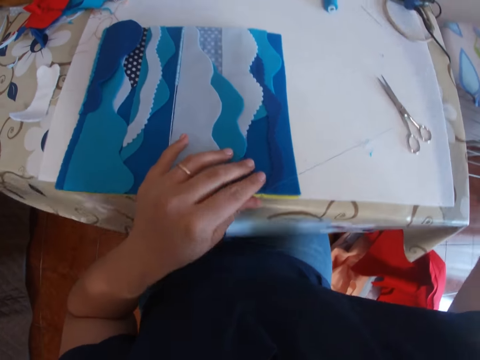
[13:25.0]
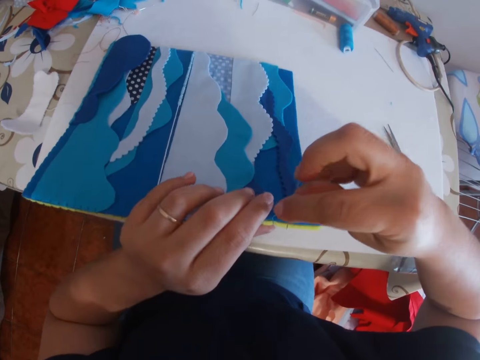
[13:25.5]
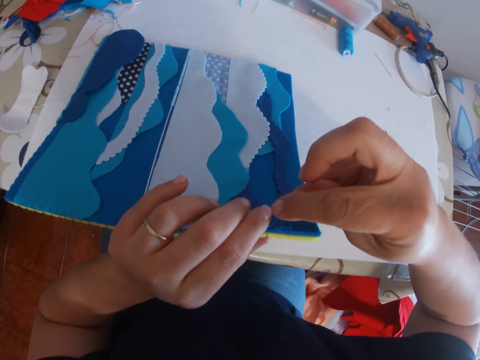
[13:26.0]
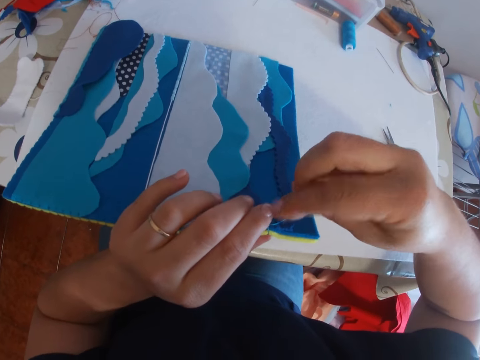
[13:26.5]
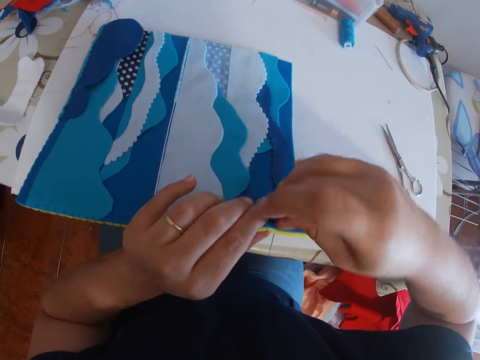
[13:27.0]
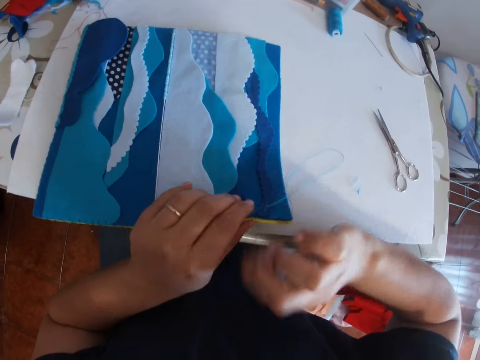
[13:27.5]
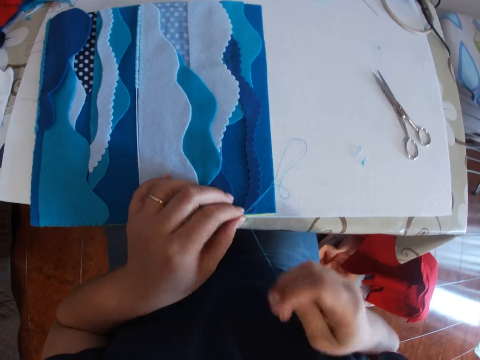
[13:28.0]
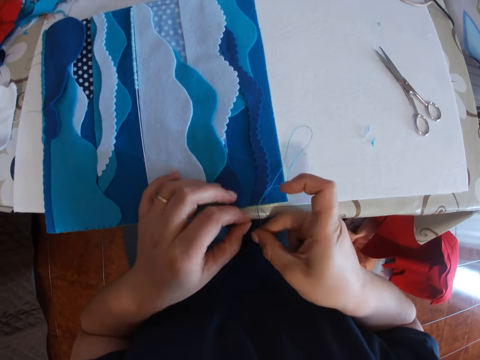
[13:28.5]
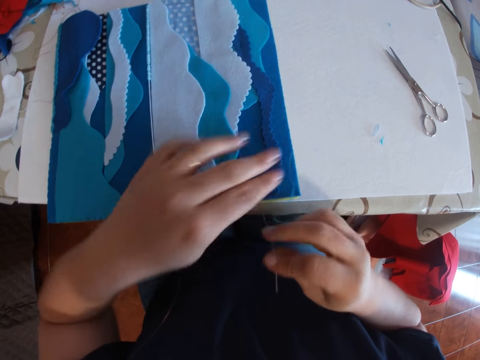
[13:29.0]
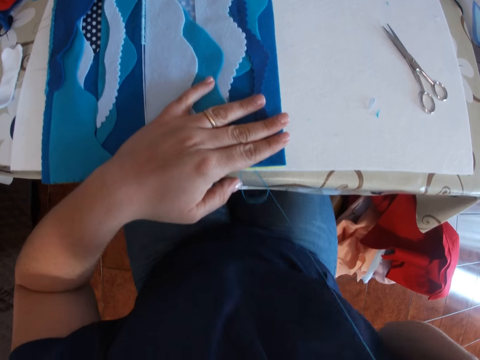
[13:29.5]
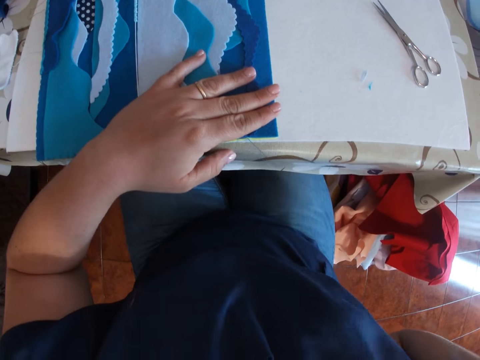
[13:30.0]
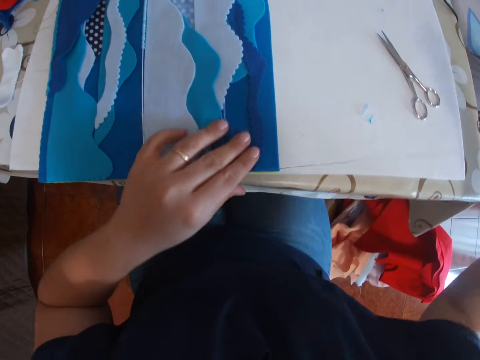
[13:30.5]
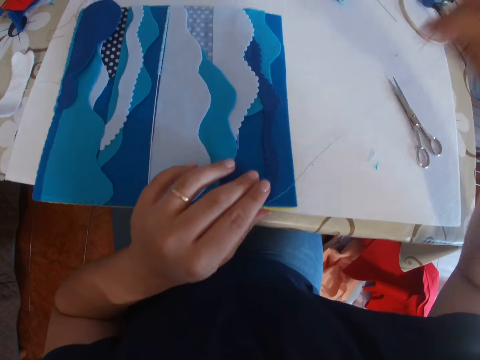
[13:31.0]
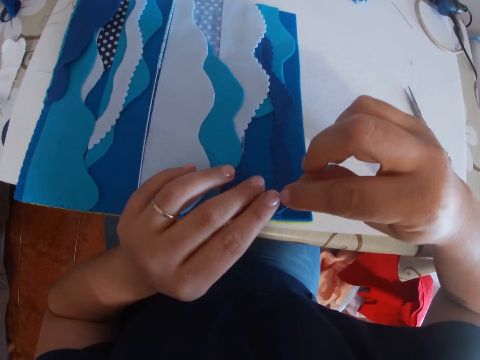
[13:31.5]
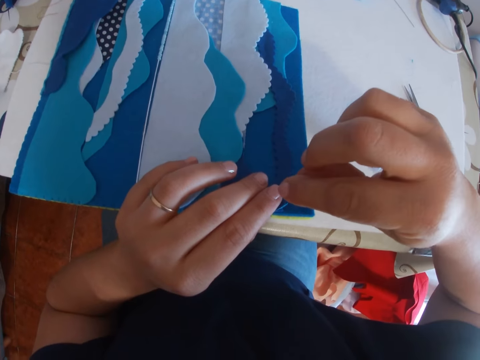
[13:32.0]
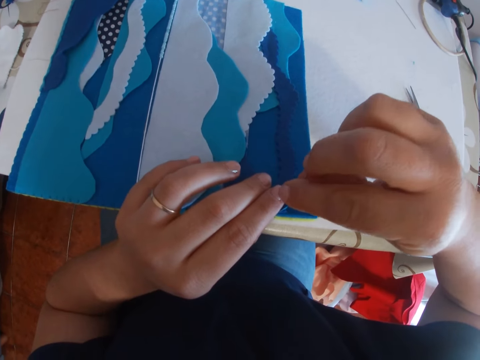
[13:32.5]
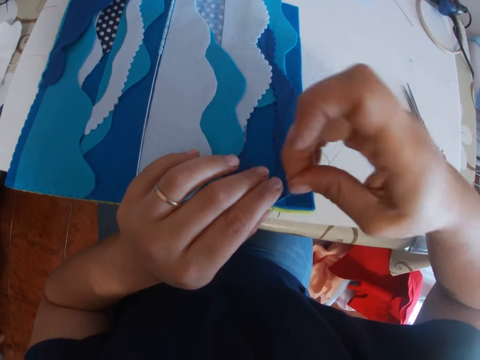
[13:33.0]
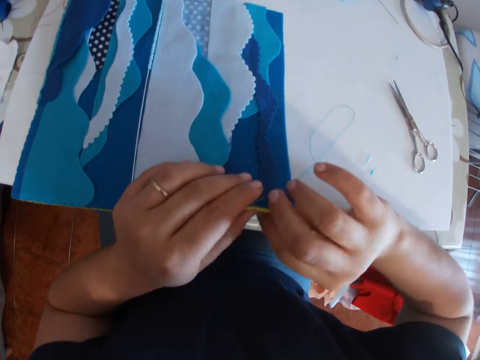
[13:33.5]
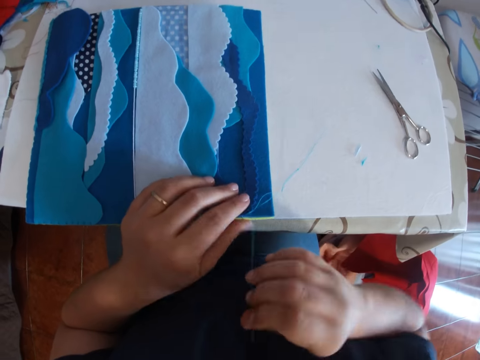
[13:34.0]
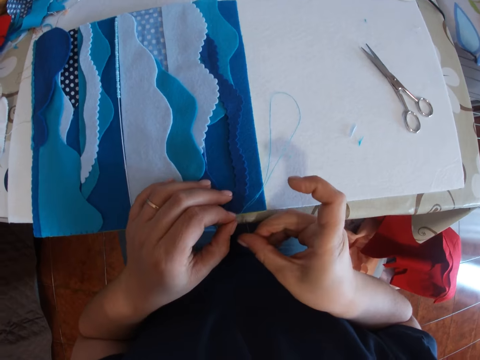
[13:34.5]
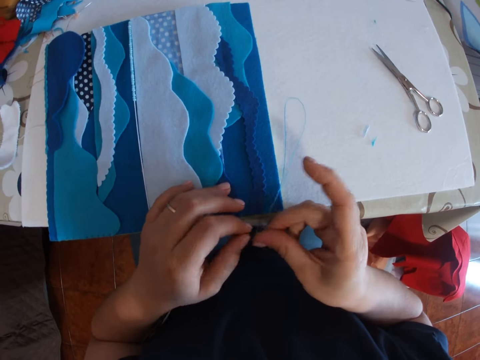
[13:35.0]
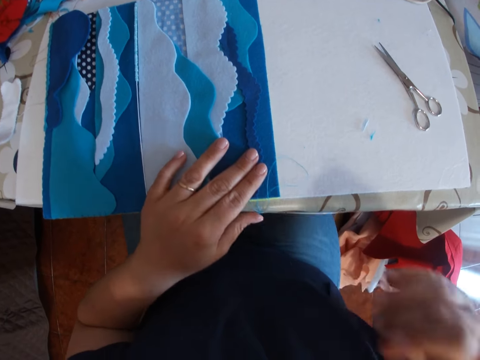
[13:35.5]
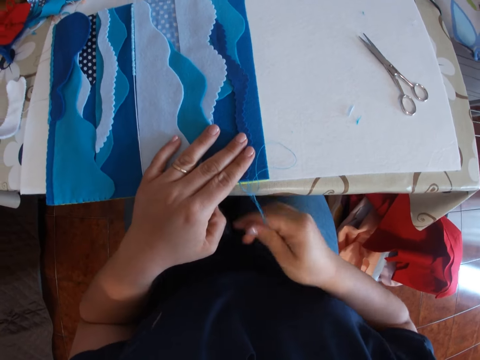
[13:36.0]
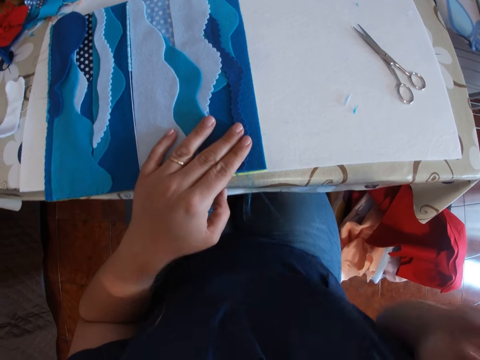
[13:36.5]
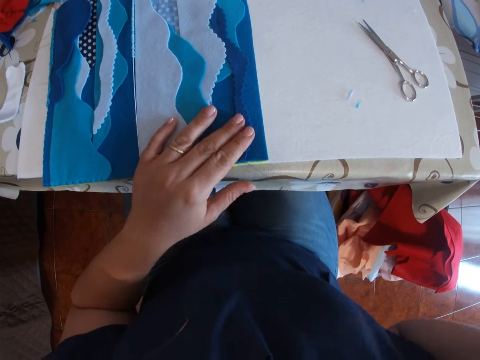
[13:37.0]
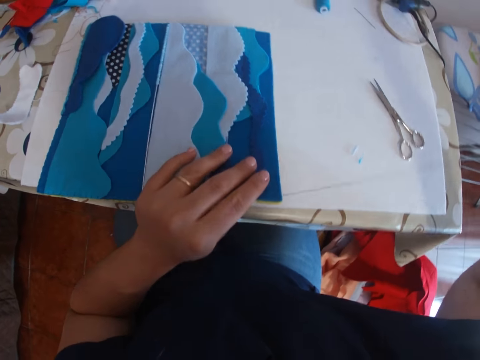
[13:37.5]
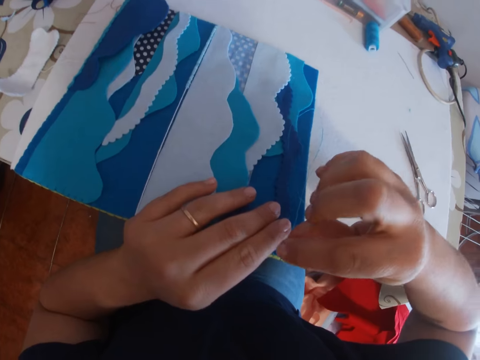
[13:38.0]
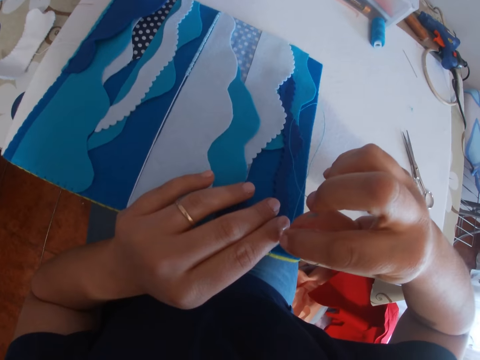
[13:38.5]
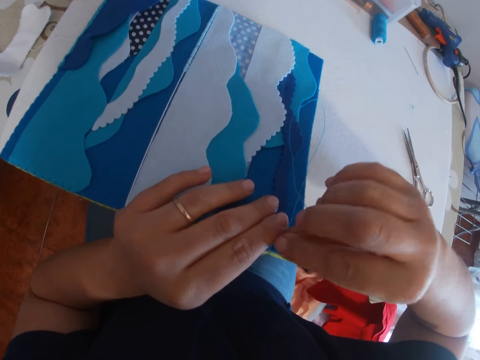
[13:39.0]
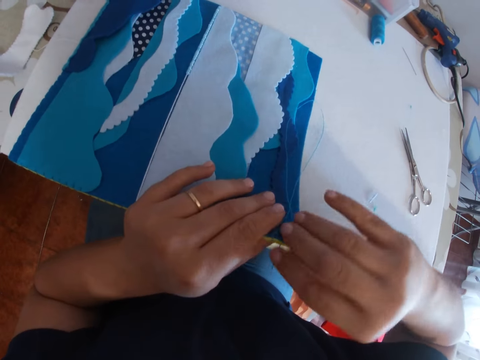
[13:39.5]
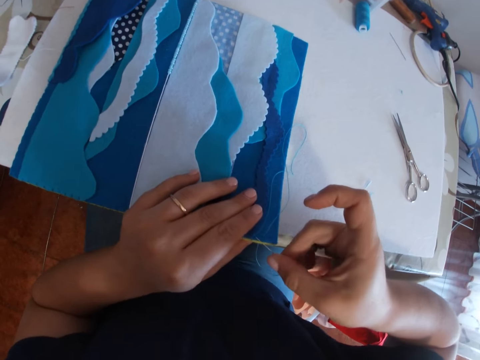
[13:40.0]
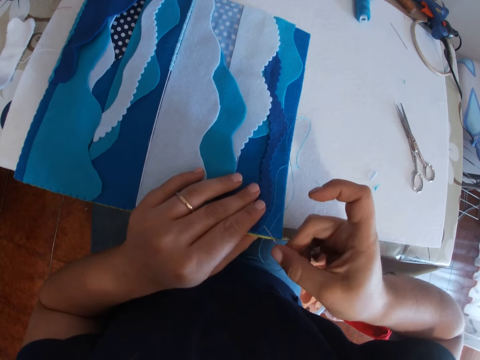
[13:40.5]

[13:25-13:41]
The camera wearer lifts the cloth material with her left hand. She sews the cloth material with the needle in her right hand. She drops the cloth material to the table with her left hand and pulls the thread with both hands. She holds down the cloth material to the table with her left hand and pulls the thread with the needle in her right hand. She sews the cloth material with the needle in her right hand. She holds down the cloth material to the table with her left hand. She holds the cloth material with her left hand and sews the cloth material with the needle in her right hand.

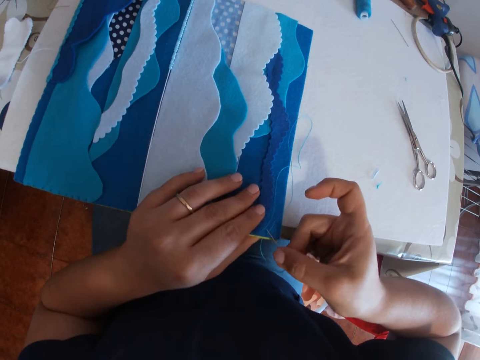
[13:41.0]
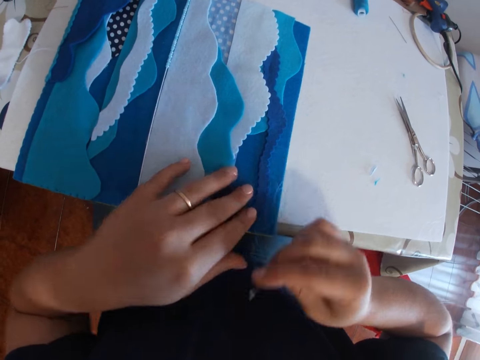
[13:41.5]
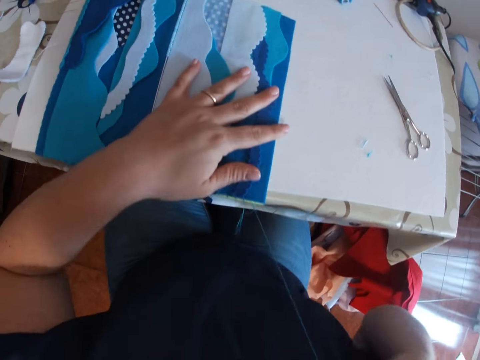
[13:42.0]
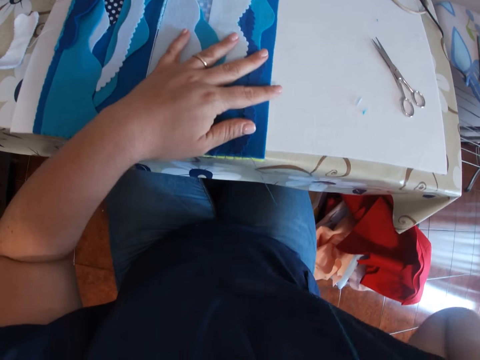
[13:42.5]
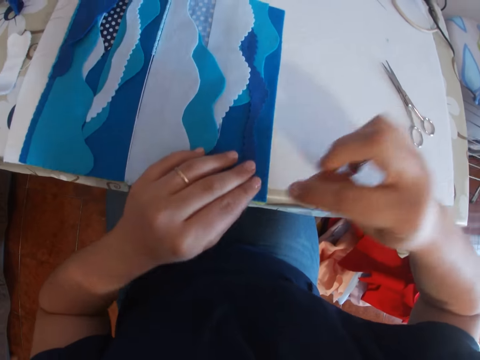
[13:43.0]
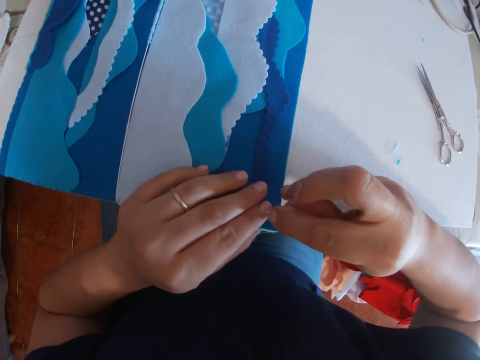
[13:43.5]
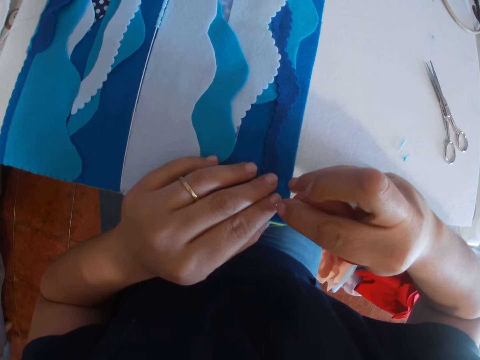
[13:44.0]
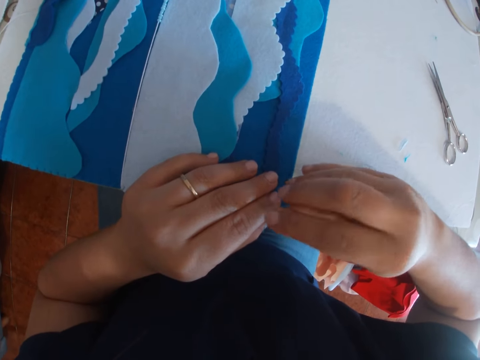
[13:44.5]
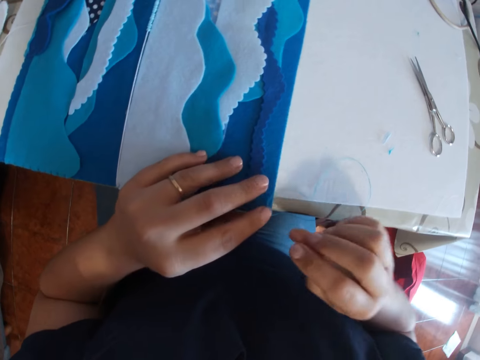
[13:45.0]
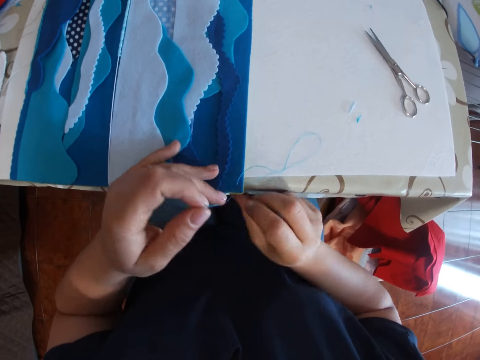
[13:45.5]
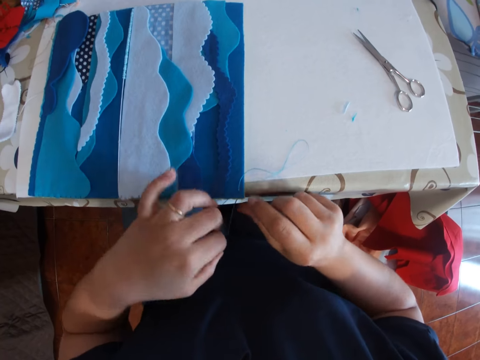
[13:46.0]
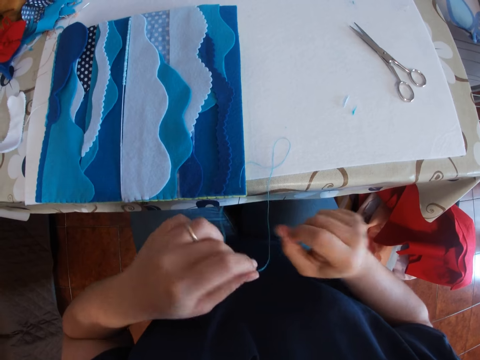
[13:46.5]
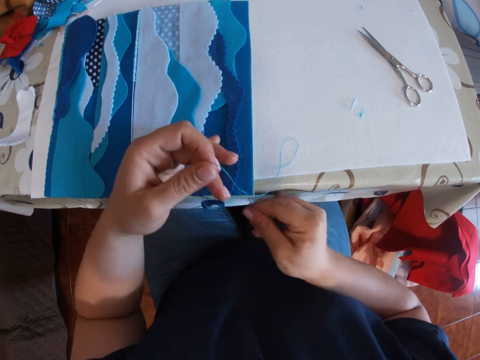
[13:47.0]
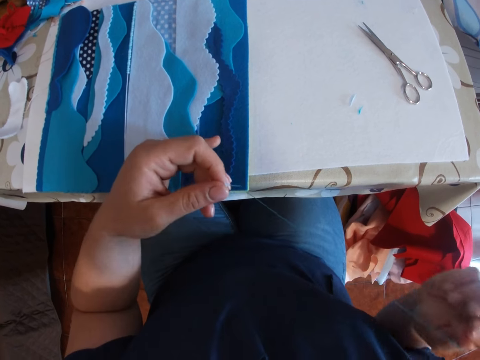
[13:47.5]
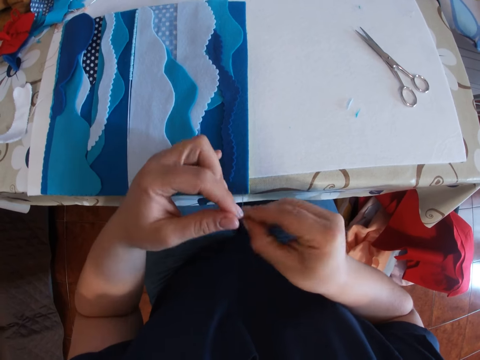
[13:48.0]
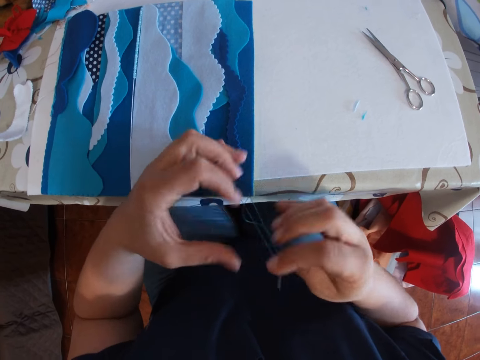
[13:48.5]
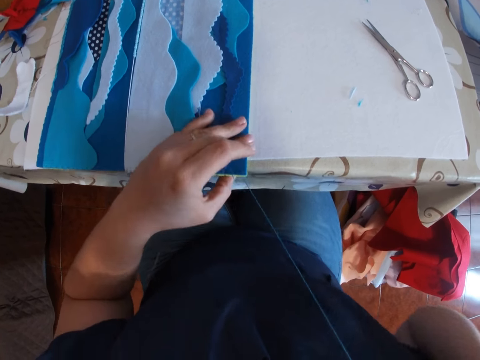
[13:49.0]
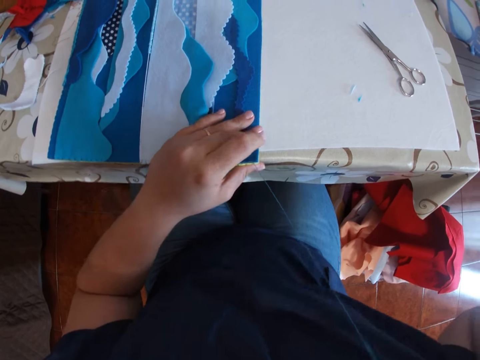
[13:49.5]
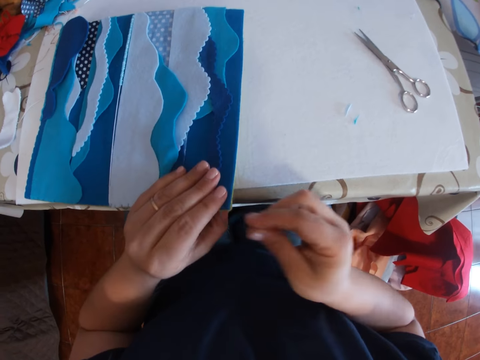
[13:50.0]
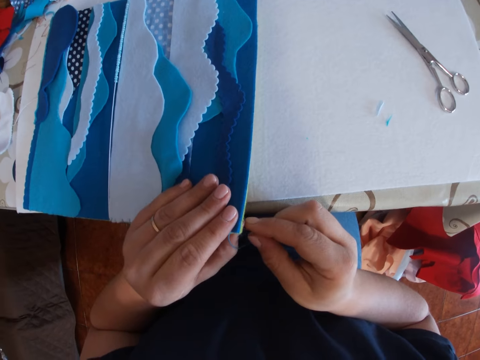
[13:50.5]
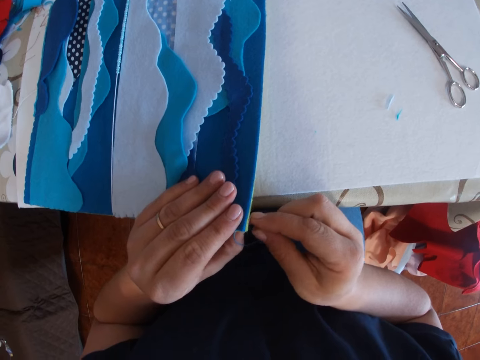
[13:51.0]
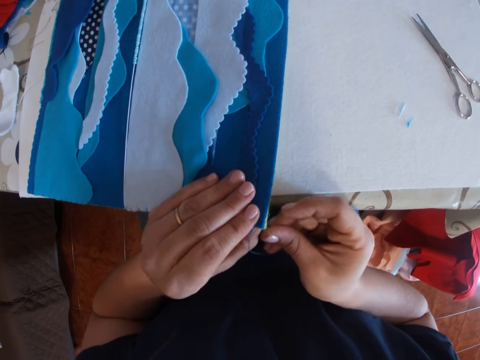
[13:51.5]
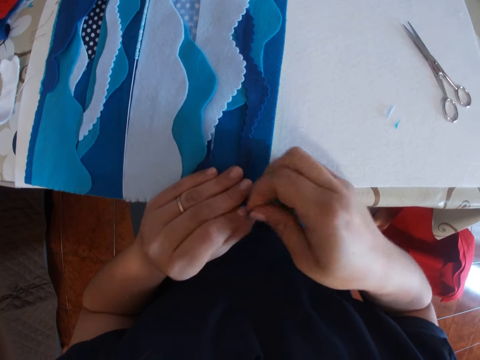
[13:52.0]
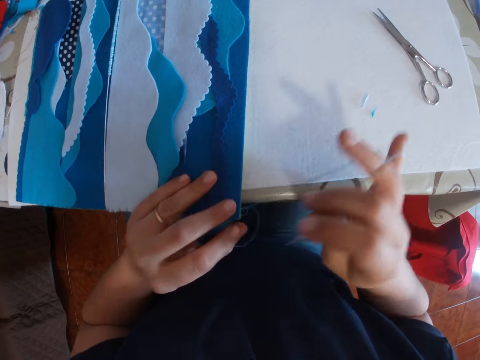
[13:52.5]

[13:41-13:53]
The camera wearer holds down the cloth material to the table with her left hand and pulls the thread with the needle in her right hand. She holds the cloth material with her left hand and sews the cloth material with the needle in her right hand.
